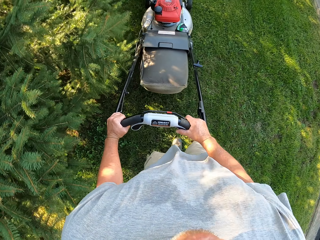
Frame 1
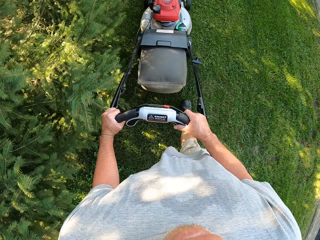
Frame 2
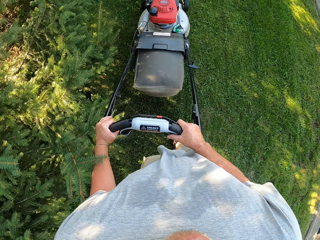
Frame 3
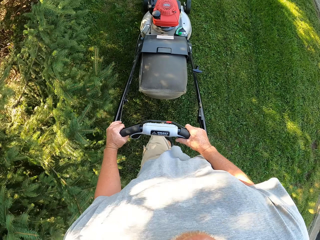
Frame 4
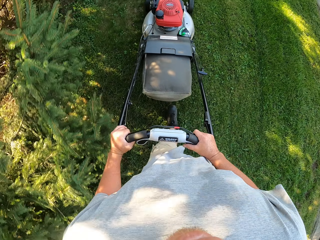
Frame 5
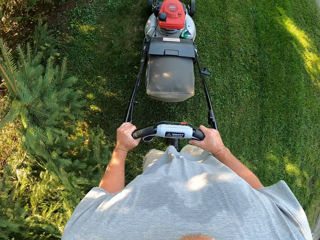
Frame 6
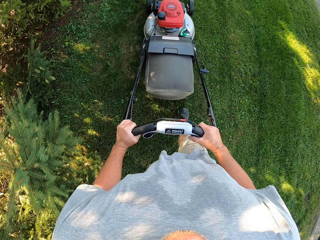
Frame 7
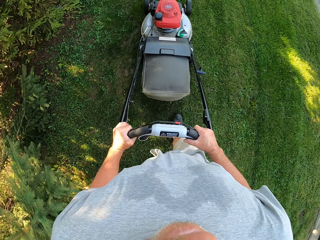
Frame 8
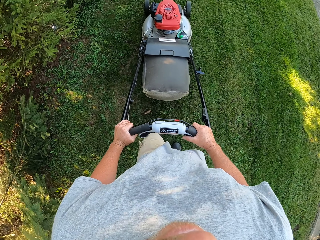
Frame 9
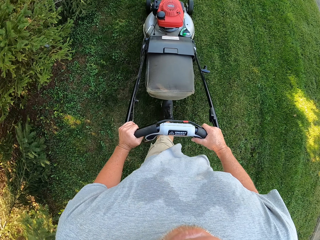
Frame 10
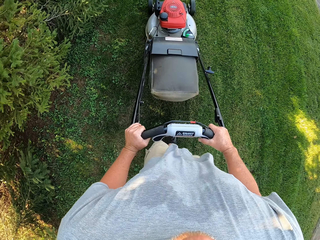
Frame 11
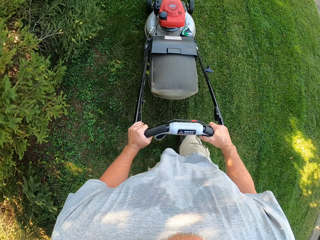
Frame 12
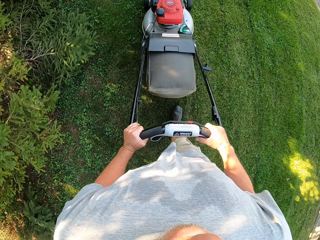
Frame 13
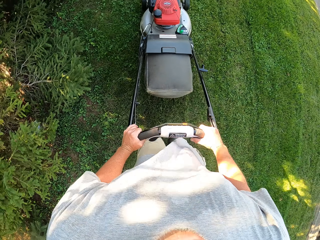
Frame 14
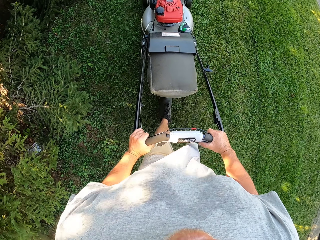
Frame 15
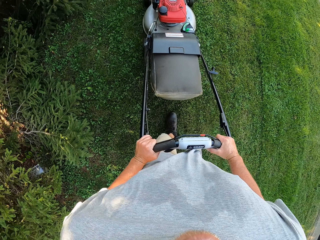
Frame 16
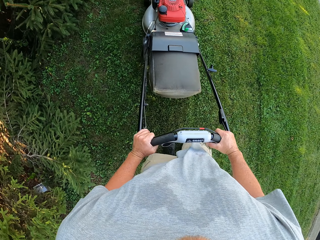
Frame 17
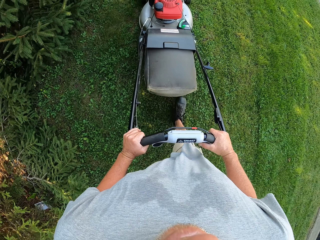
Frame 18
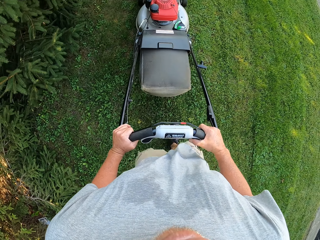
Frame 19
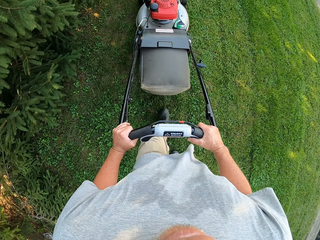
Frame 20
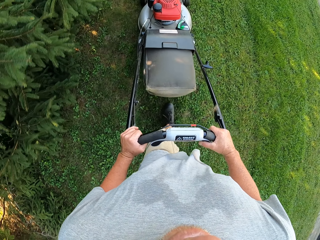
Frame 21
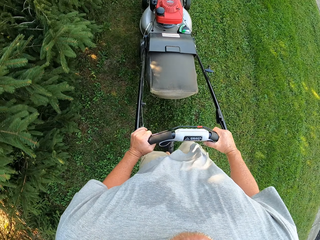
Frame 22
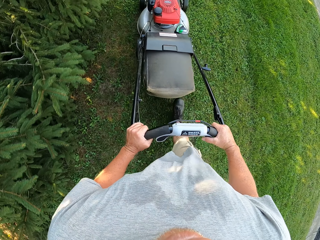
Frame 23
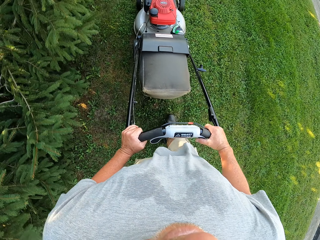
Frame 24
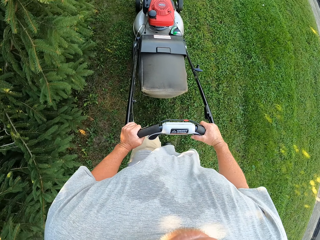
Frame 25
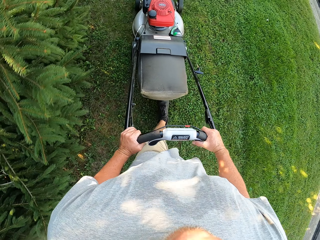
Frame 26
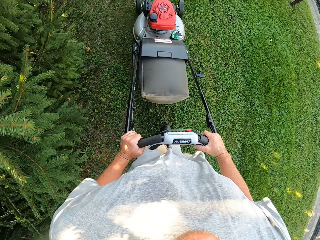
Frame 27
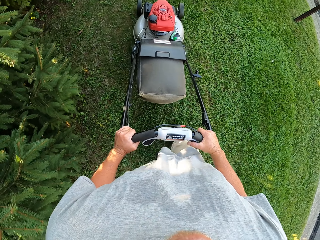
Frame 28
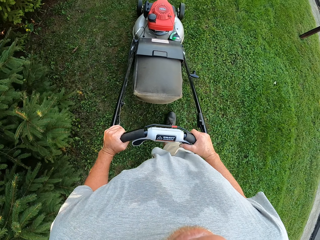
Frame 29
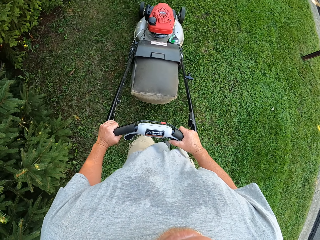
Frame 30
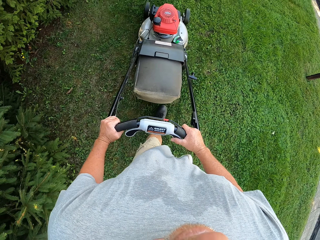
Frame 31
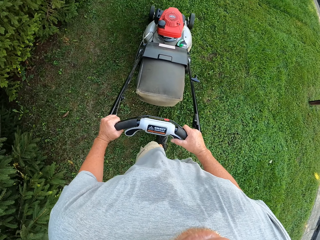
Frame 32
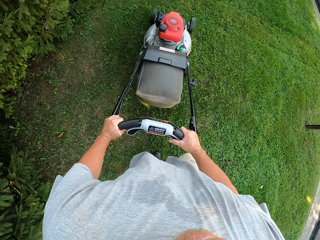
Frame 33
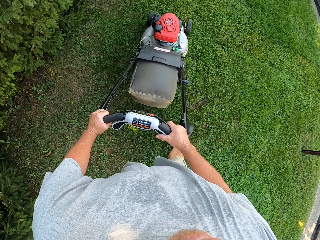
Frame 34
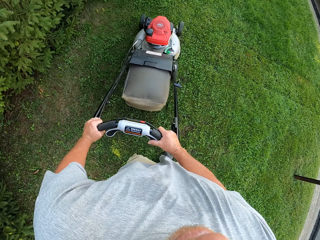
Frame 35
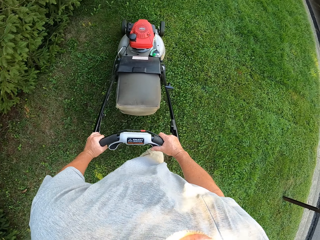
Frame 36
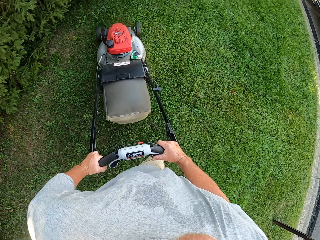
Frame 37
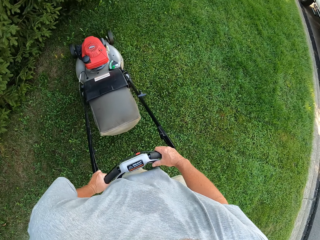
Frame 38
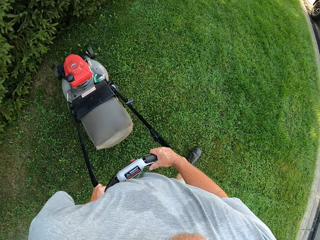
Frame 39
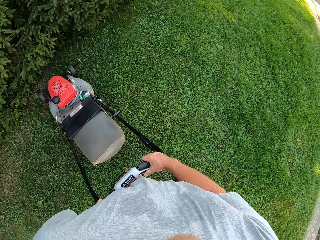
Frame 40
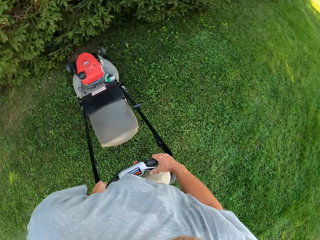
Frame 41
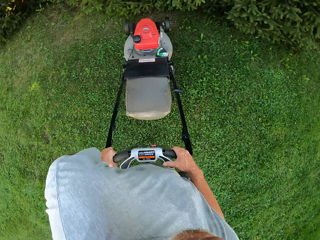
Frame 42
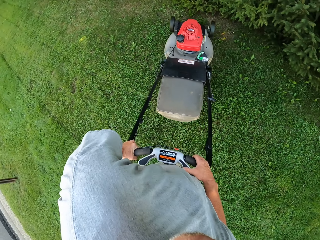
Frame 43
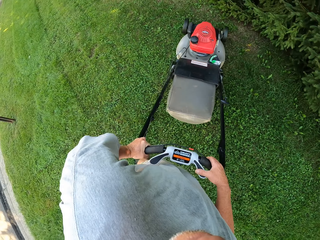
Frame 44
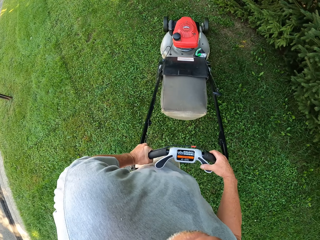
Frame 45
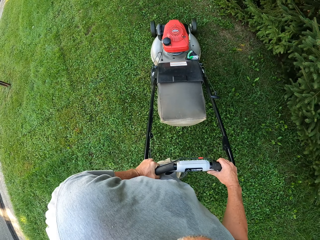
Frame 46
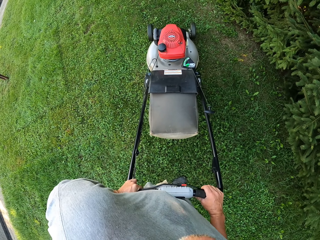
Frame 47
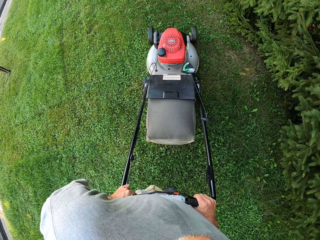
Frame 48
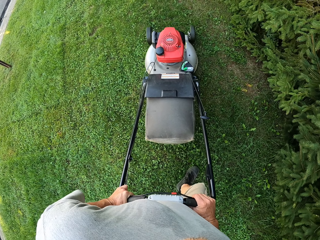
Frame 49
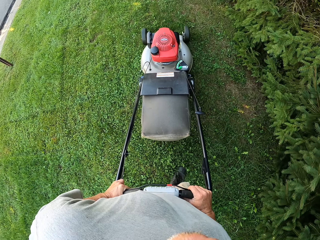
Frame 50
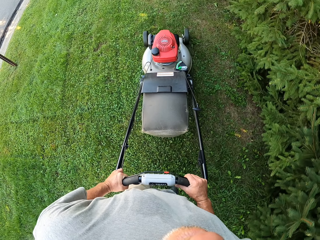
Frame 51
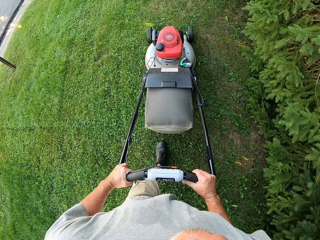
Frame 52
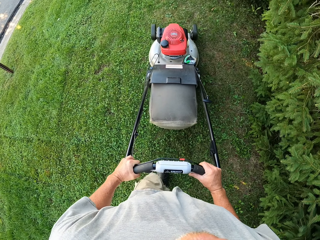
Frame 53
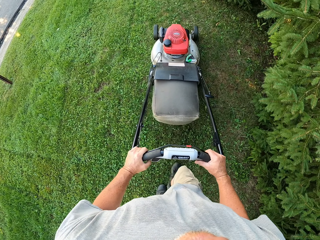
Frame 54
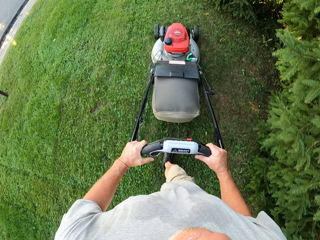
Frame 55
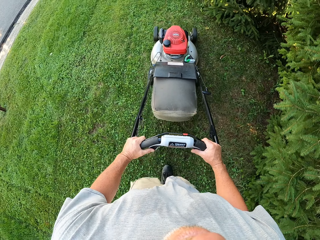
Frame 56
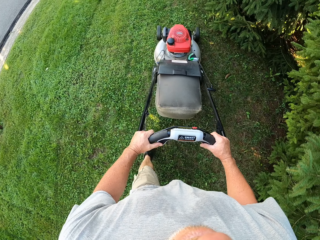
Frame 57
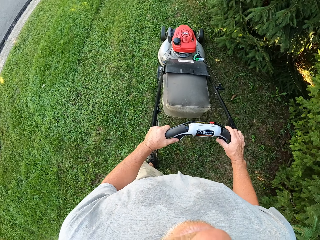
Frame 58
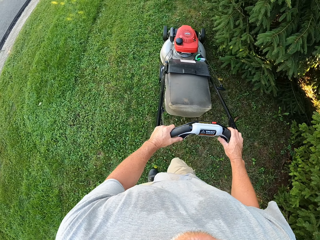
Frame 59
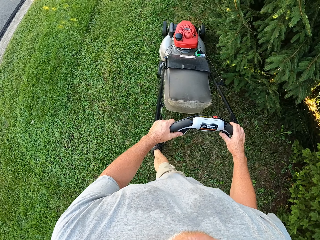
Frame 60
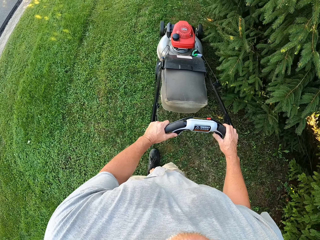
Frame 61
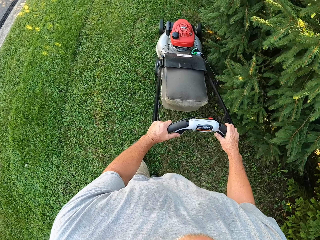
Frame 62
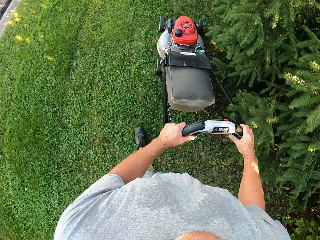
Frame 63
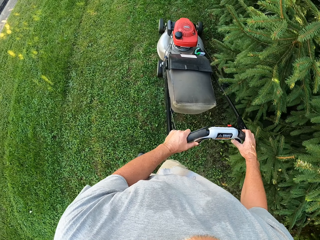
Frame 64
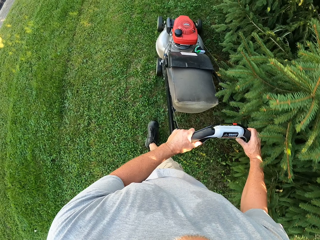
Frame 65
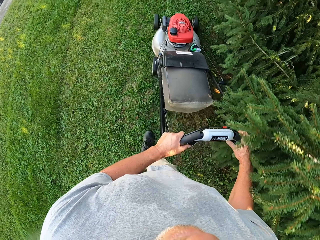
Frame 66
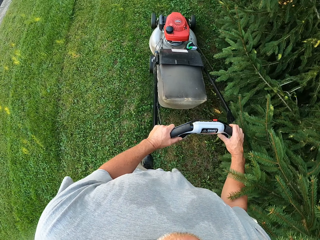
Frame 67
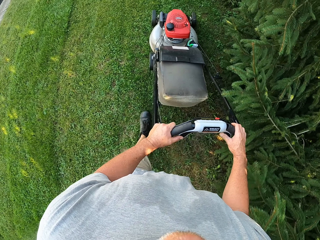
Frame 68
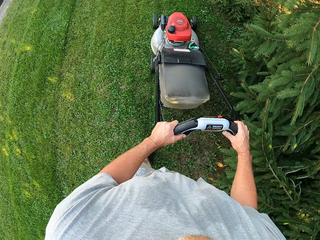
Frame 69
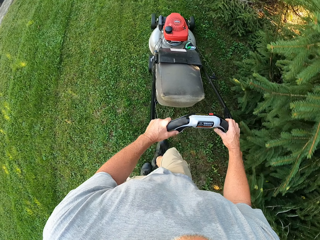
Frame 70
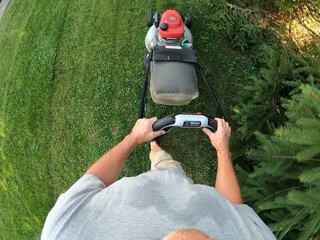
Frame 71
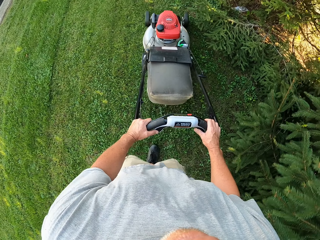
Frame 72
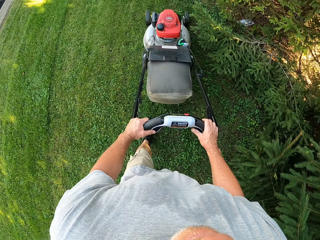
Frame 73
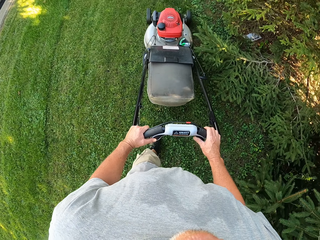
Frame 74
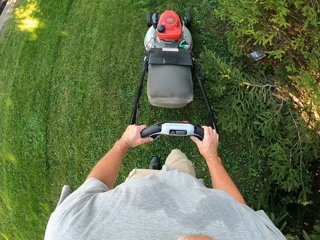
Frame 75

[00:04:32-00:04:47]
The camera wearer mows the lawn. They mow the lawn again. They turn around. They cut the grass using a lawnmower.

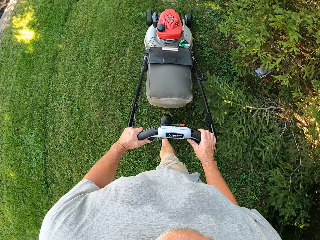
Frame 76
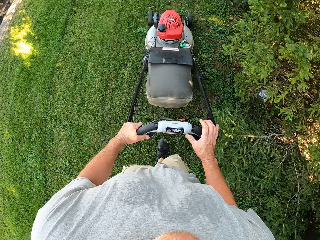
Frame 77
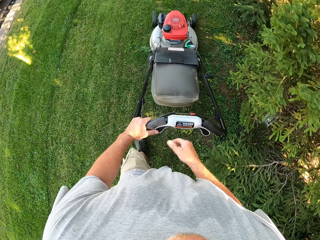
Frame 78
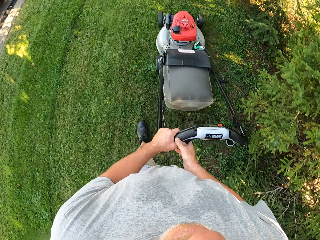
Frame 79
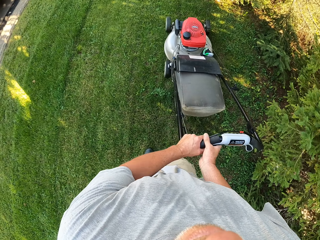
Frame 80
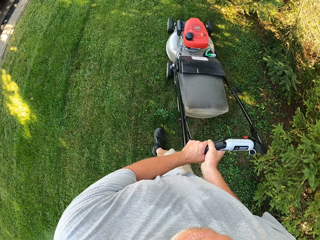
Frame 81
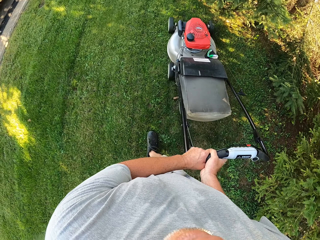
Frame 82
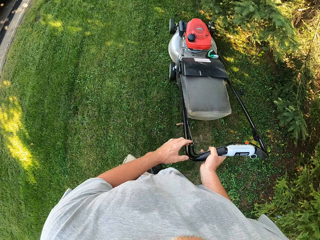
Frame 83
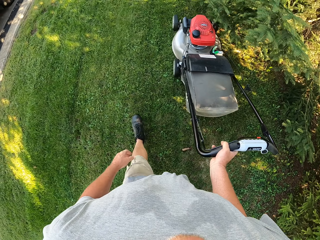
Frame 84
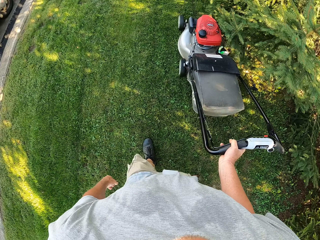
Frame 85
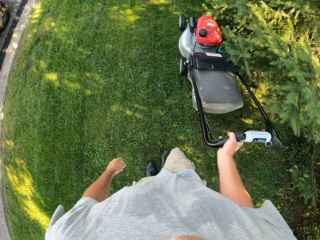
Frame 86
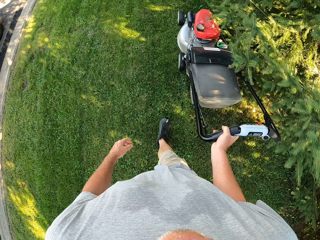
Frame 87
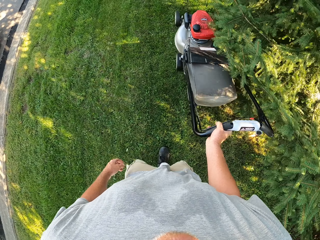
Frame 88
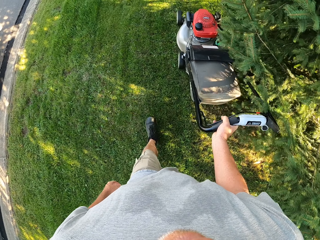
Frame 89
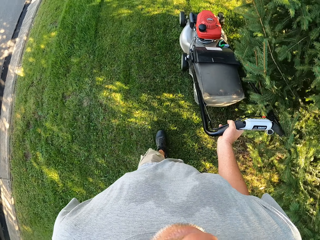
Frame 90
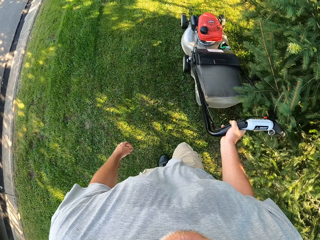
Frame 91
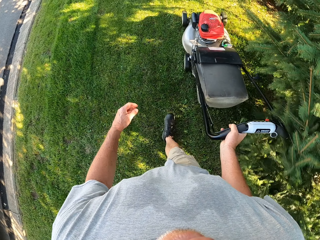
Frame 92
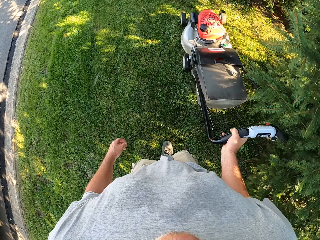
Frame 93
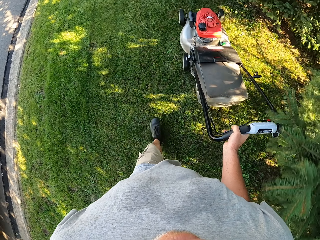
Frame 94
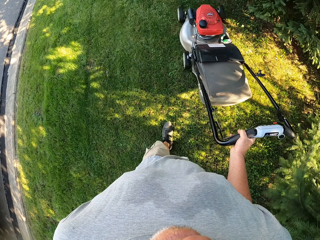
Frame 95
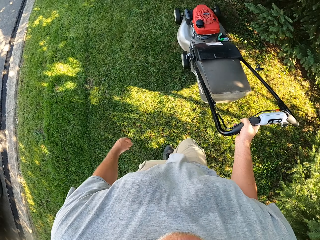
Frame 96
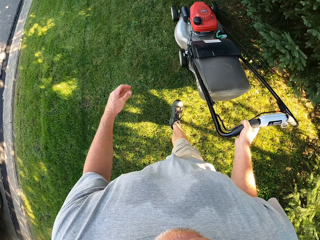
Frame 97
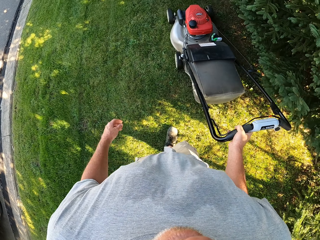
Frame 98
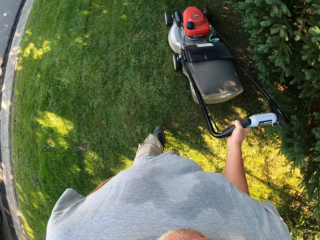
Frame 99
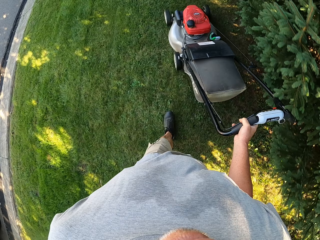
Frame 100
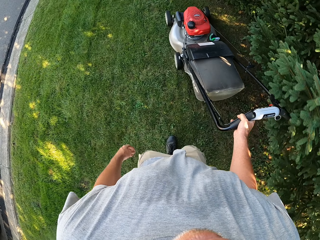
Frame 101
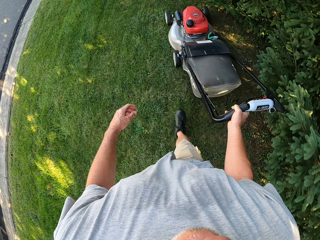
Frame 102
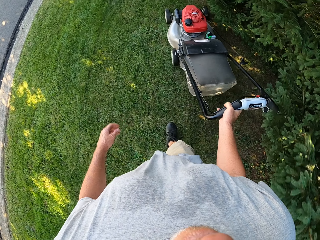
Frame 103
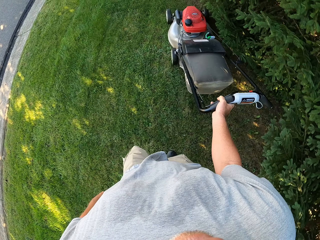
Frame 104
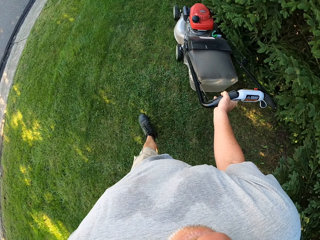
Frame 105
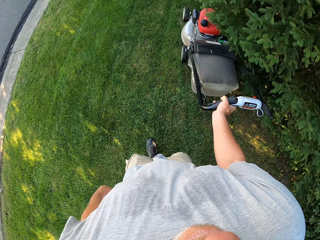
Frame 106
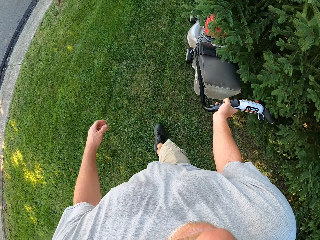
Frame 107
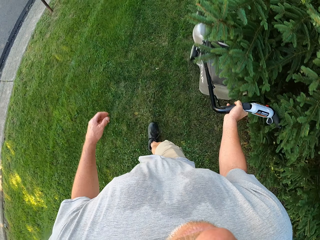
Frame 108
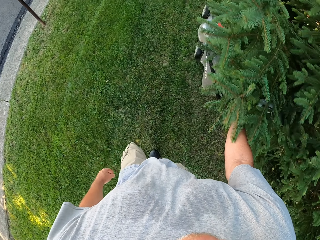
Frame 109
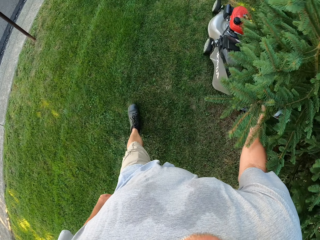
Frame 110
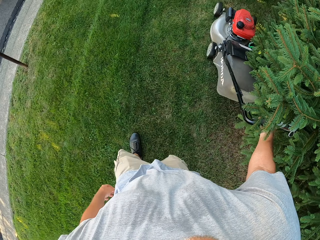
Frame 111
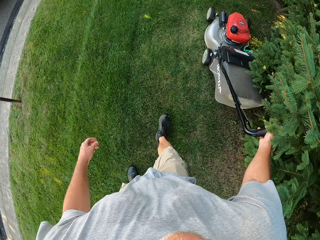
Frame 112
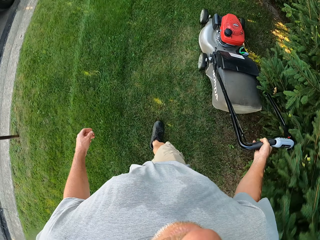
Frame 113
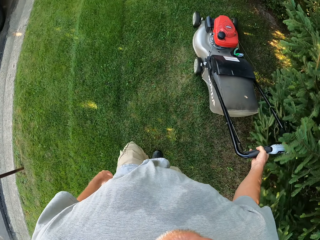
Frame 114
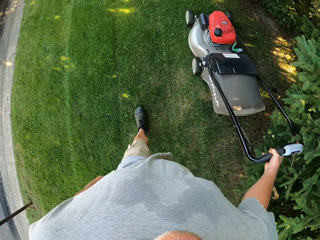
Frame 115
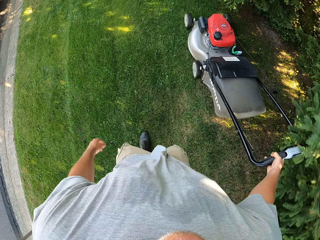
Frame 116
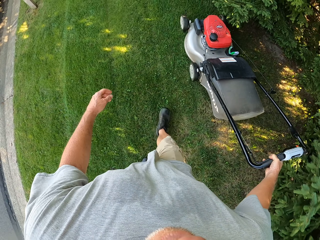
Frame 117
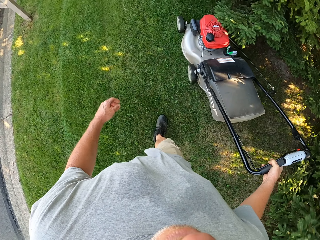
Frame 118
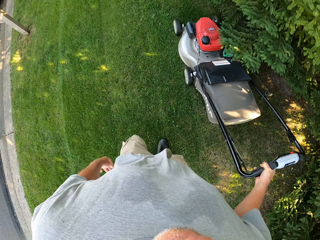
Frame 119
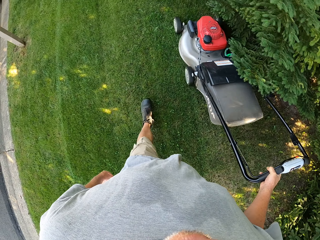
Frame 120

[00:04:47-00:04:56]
The camera wearer mows the lawn with a mower. They move the right hand. They remove the left hand from the lawnmower. They cut the grass with the lawnmower. They mow the lawn with the mower.
